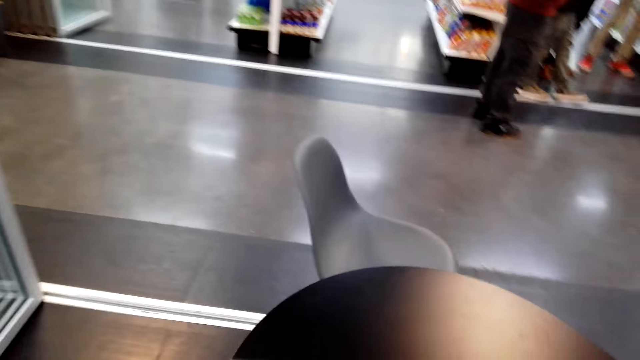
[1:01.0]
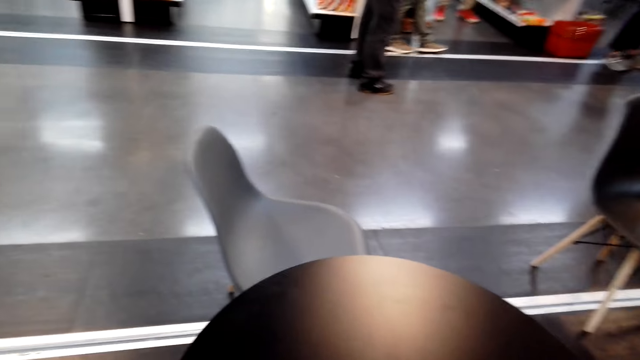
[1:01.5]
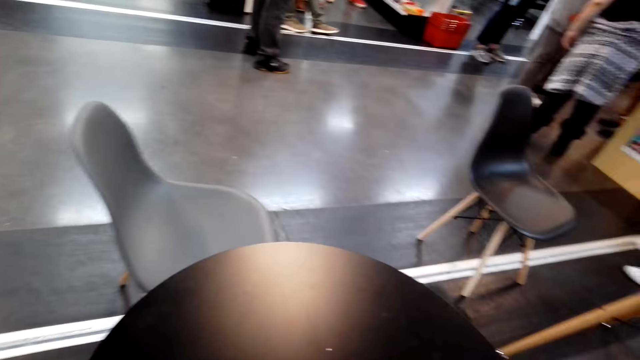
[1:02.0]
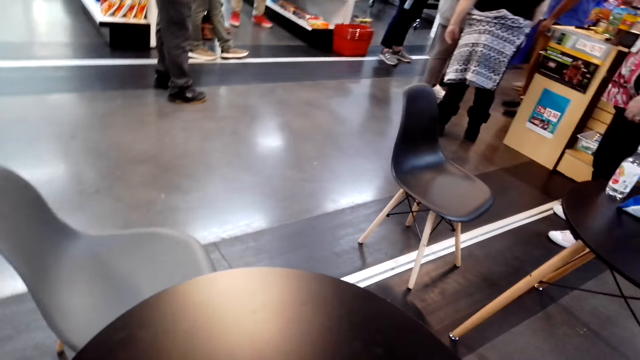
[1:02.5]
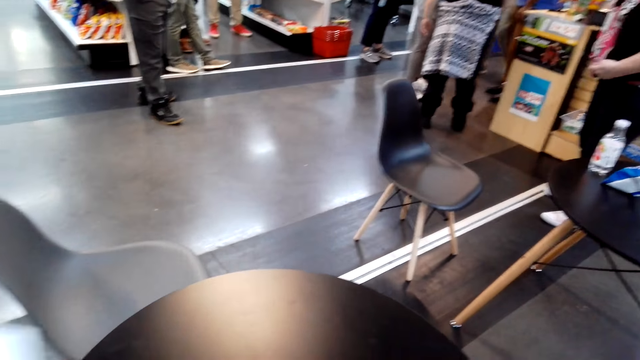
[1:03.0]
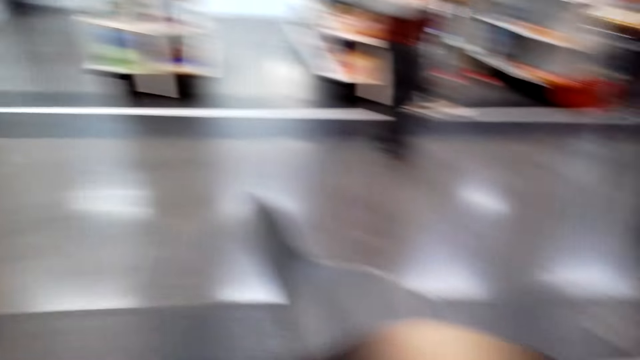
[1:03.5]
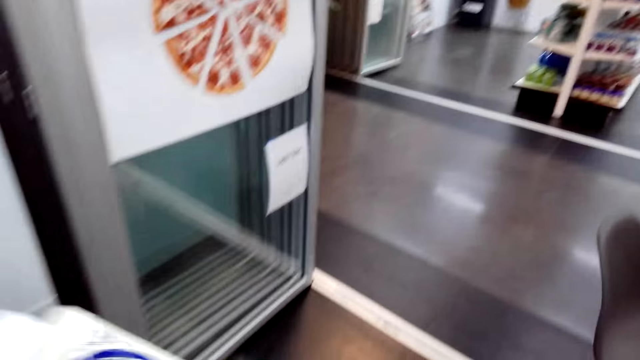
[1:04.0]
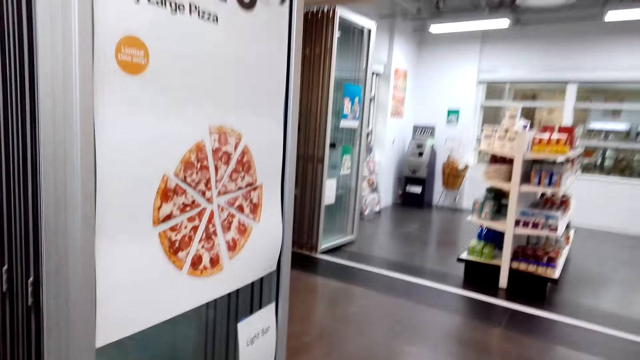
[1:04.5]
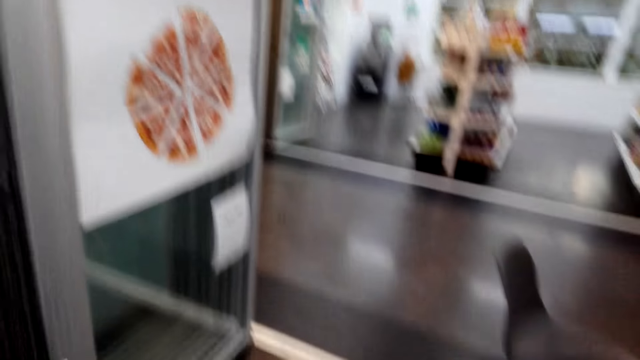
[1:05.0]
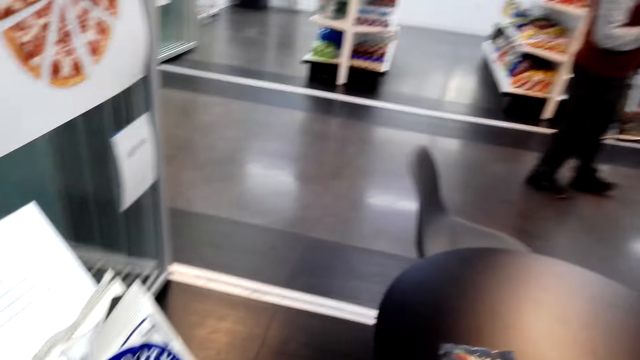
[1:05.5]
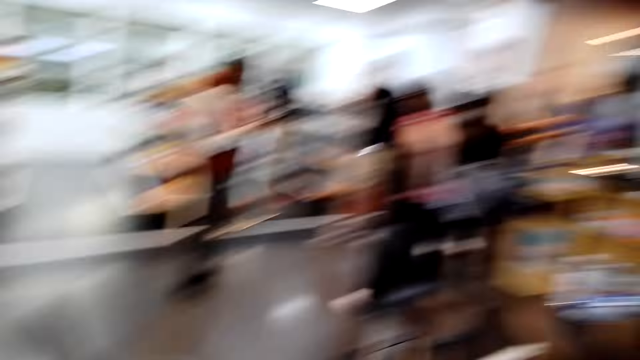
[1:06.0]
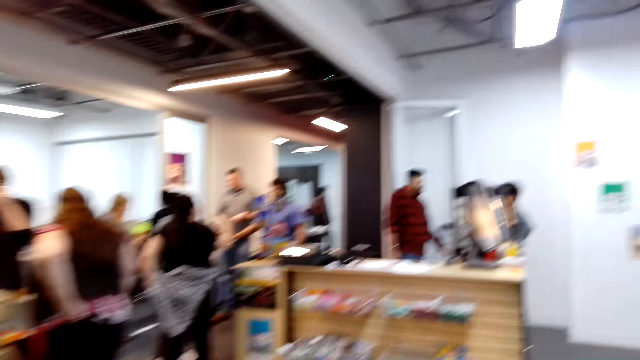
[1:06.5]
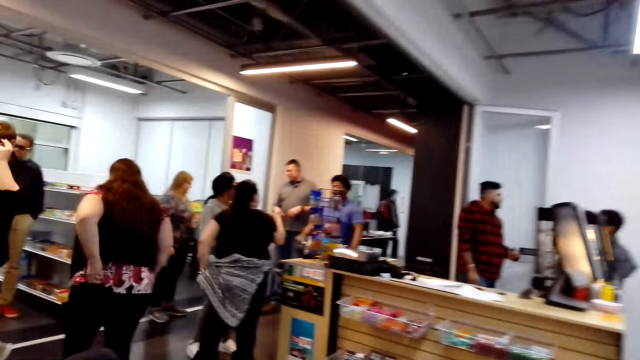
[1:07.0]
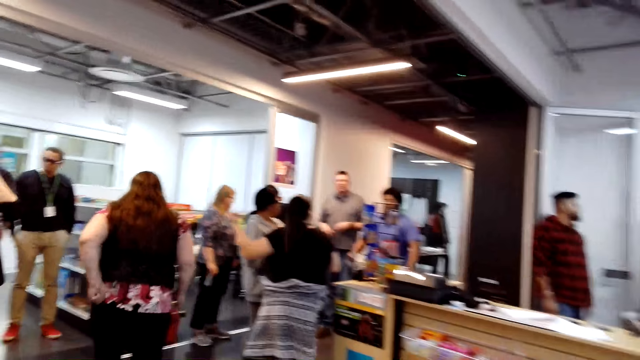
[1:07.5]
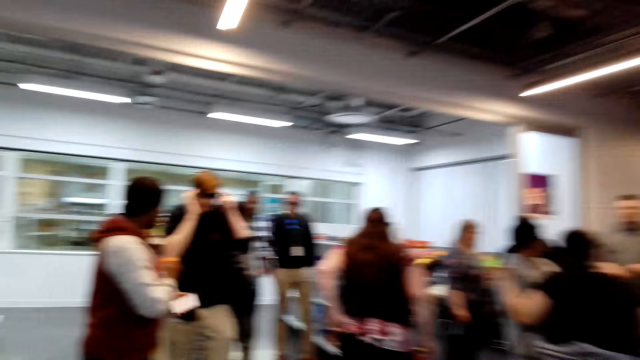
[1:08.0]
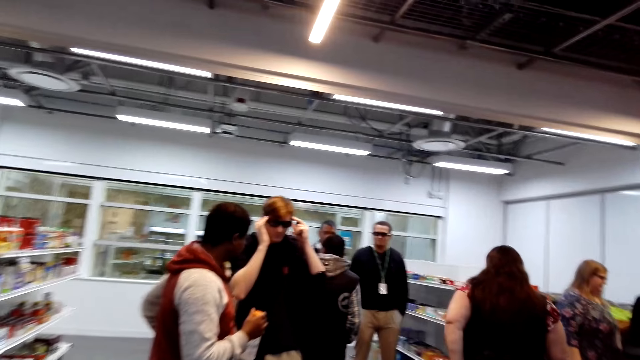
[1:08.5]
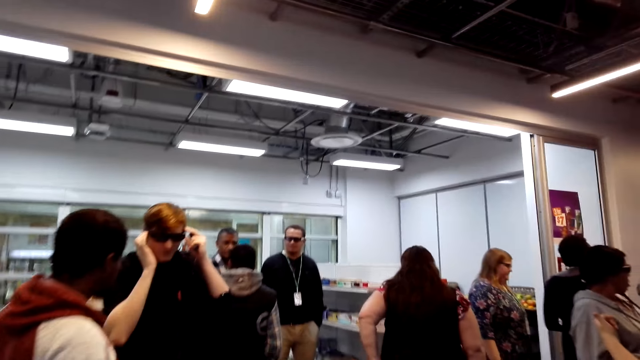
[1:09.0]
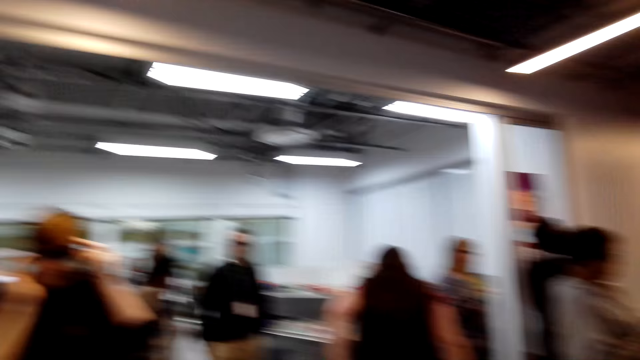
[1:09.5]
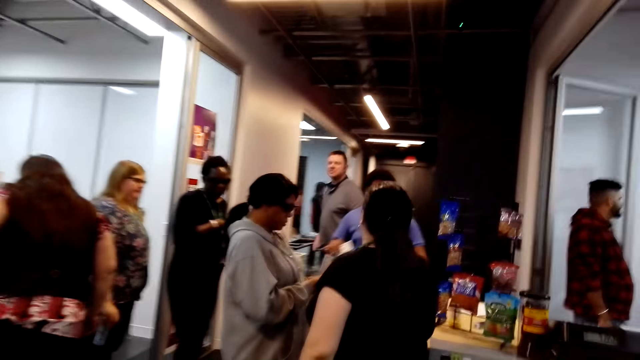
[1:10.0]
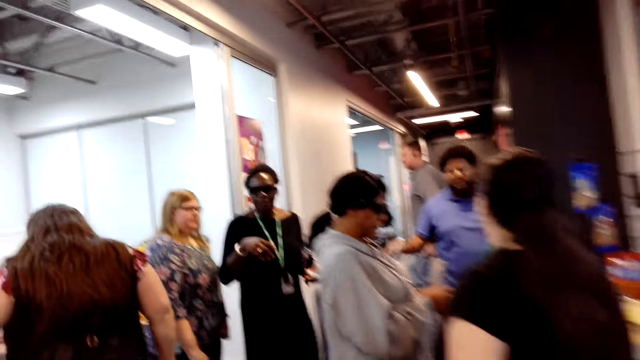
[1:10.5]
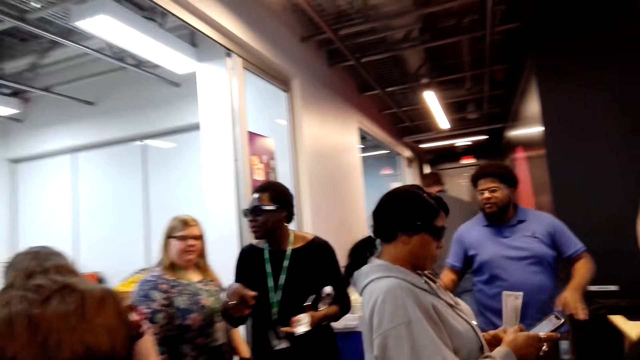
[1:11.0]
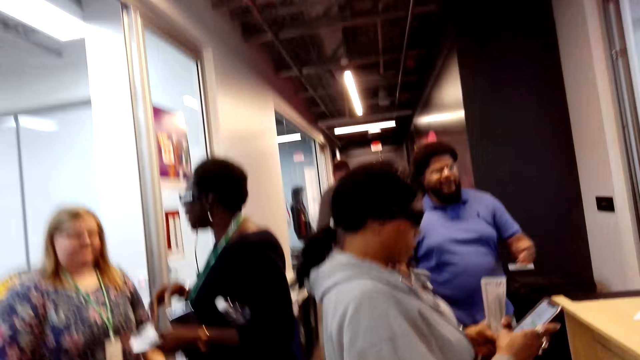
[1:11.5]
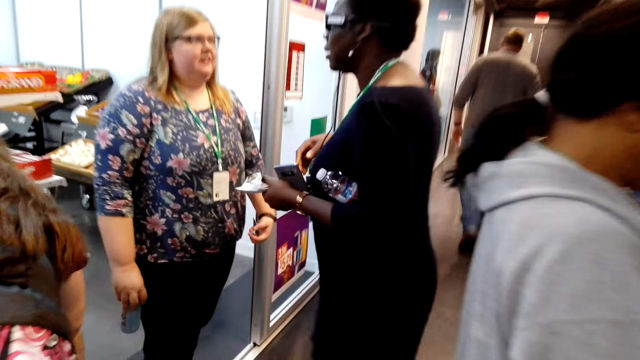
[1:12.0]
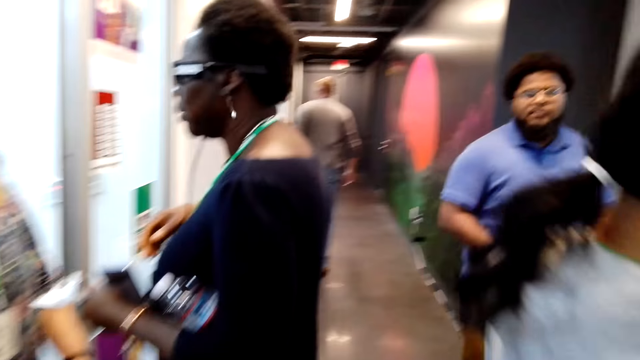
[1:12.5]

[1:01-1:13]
The camera wearer picks up a paper. A person fits goggles on his head. The camera wearer walks in the room.

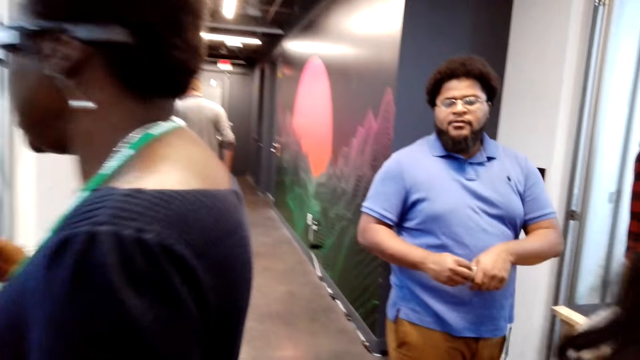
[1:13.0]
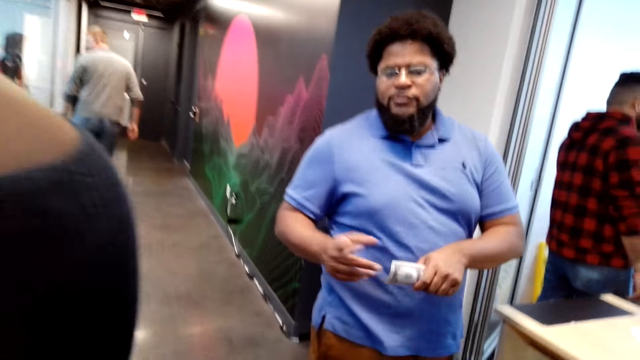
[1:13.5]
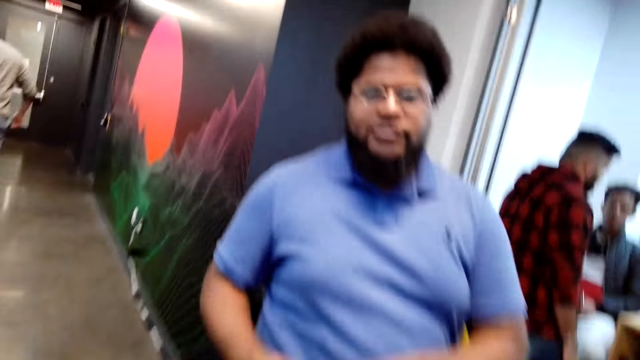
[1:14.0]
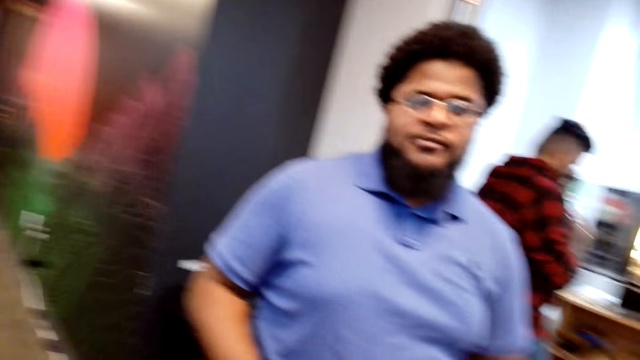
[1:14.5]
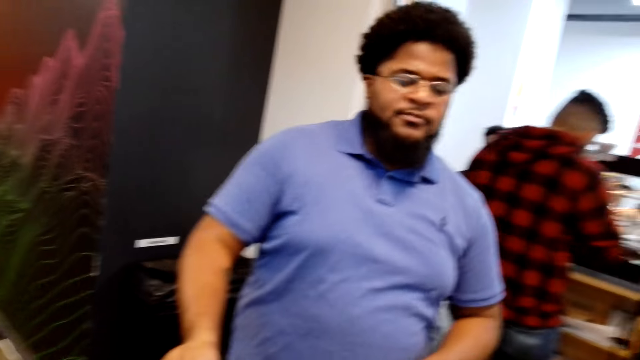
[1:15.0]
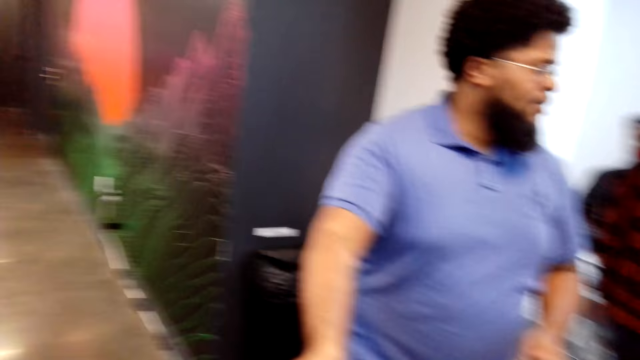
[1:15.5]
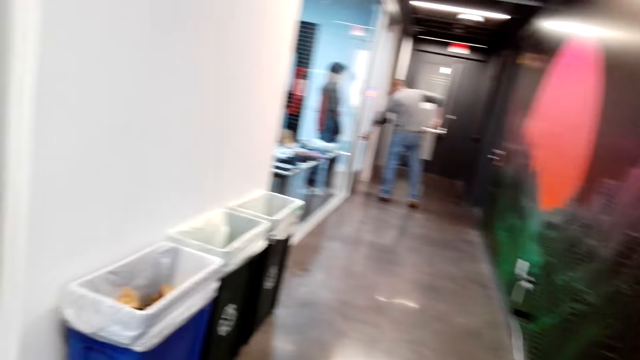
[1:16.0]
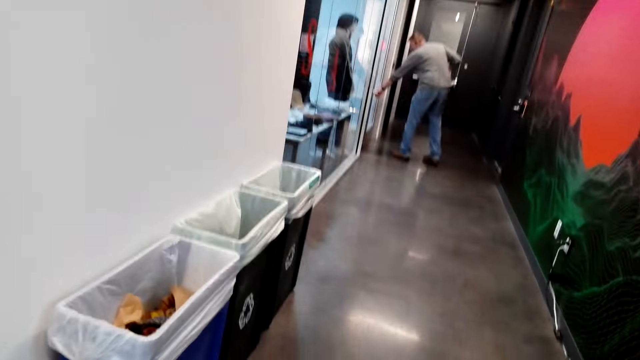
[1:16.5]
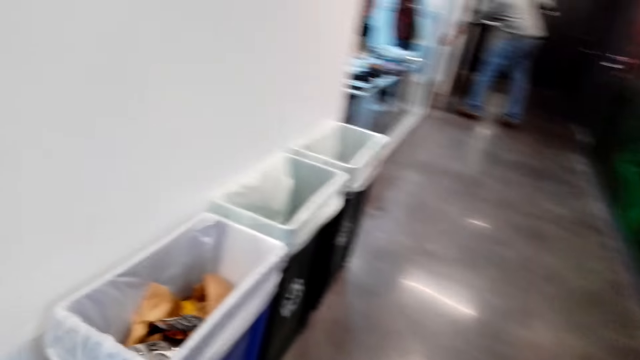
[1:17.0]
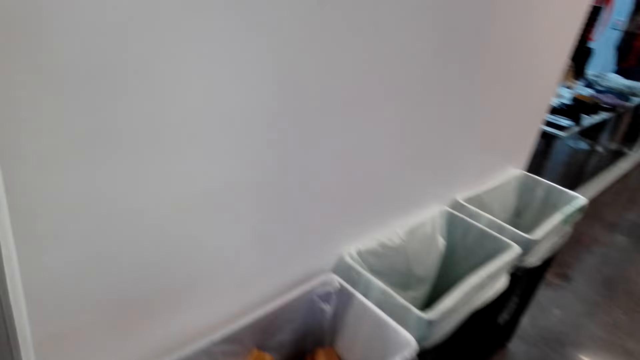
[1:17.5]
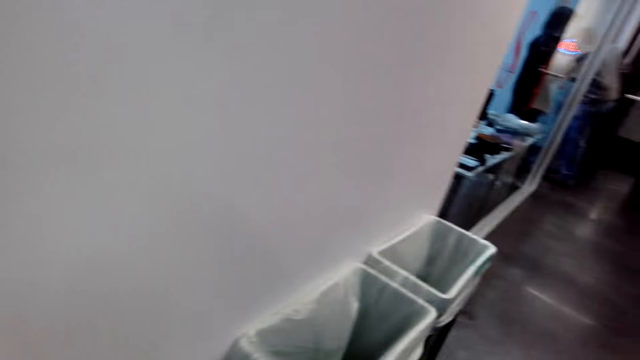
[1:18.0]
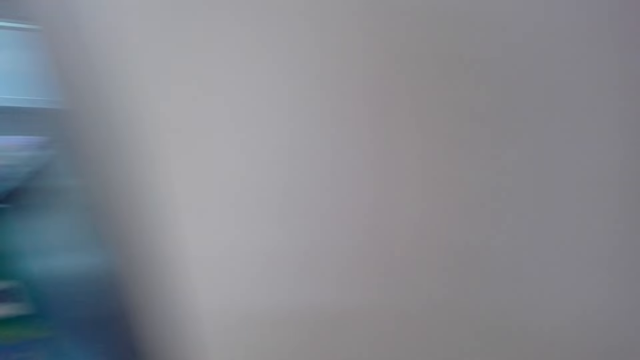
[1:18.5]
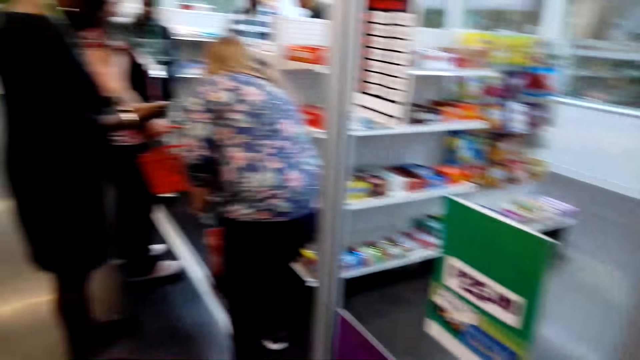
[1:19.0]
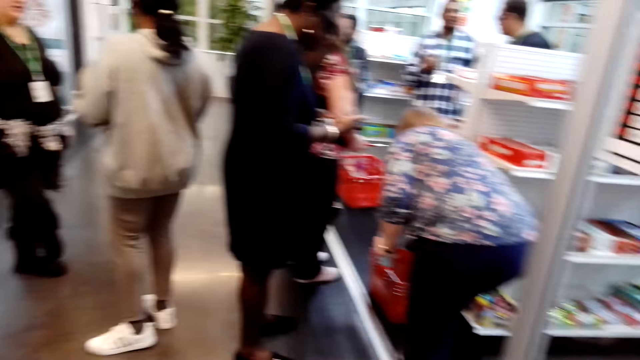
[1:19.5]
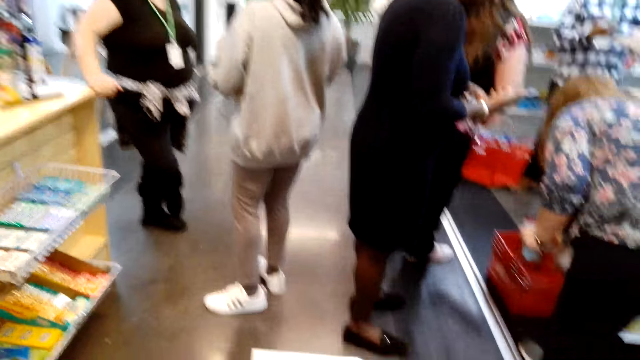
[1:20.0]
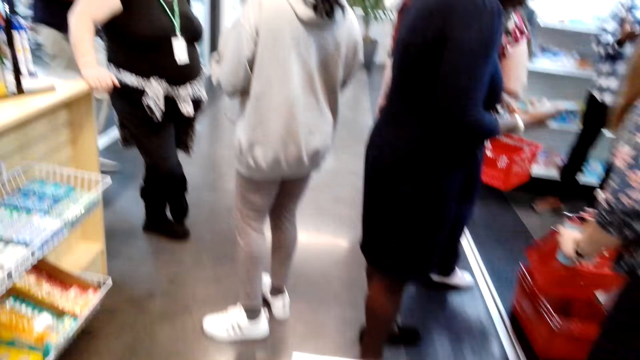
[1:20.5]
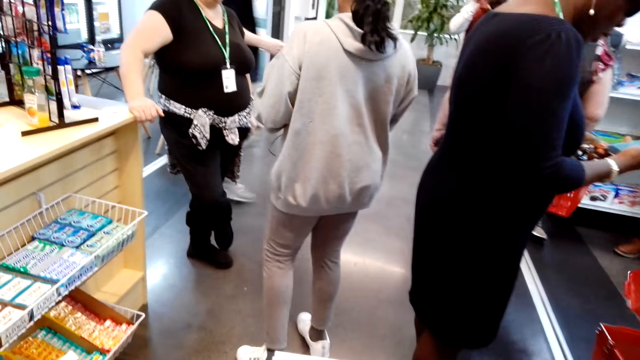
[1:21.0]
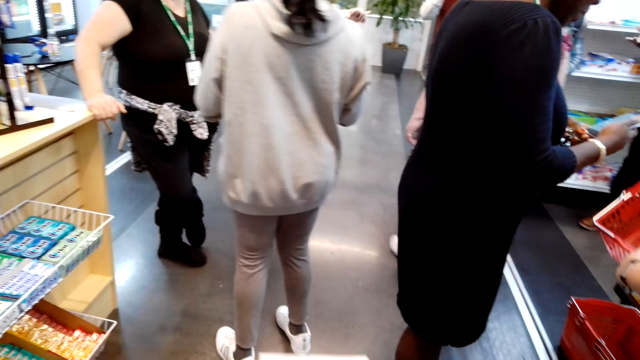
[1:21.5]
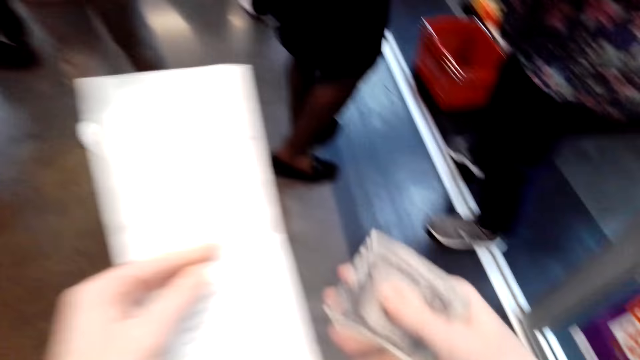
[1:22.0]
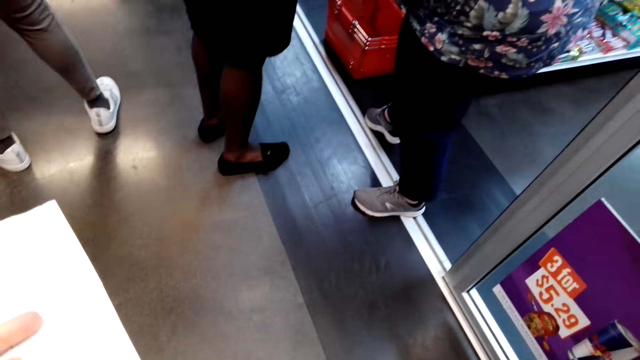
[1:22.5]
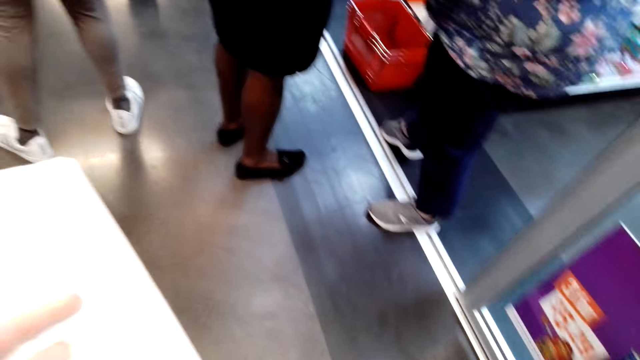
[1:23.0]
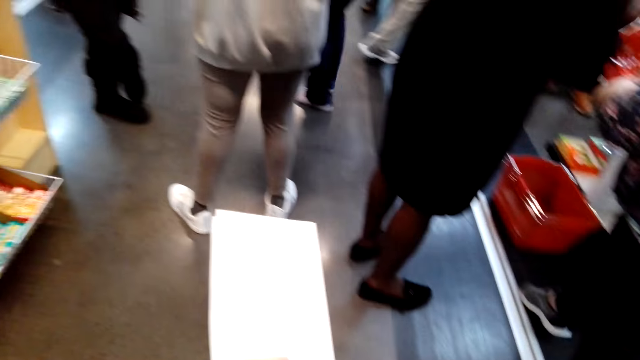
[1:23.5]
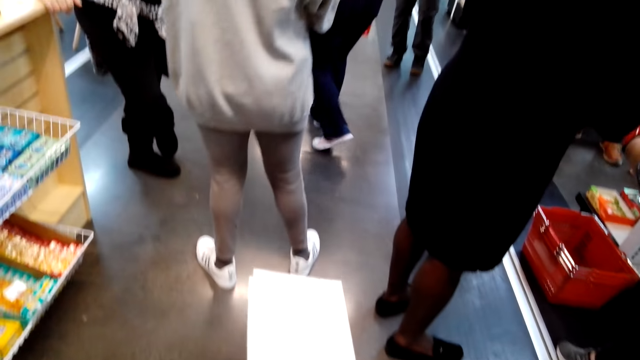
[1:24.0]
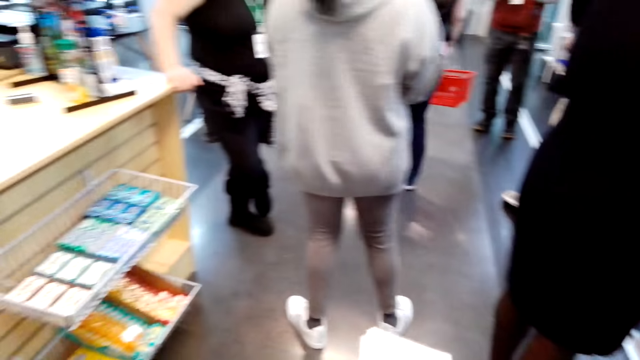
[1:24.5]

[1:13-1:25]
The camera wearer walks to a man. A person gives the camera wearer money. The camera wearer turns around. Another person picks up a basket. The camera wearer holds a paper and money. They look at the items in hand.
